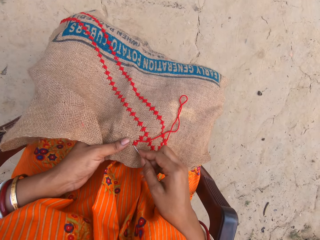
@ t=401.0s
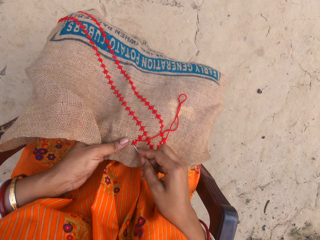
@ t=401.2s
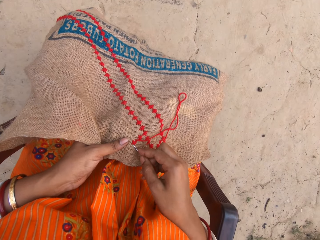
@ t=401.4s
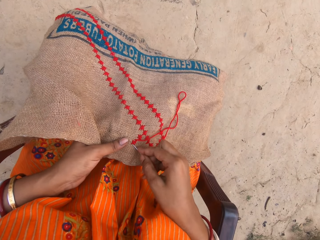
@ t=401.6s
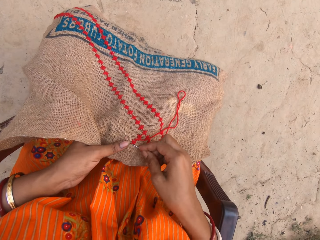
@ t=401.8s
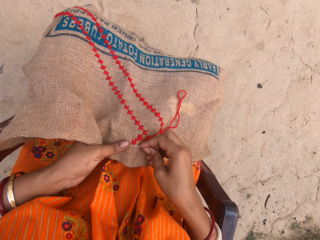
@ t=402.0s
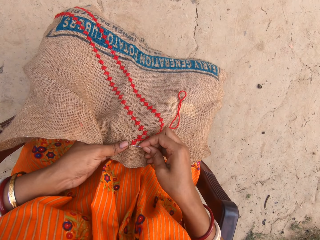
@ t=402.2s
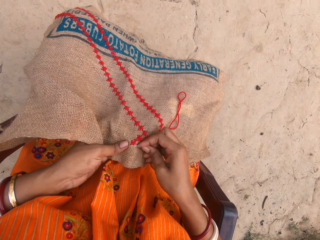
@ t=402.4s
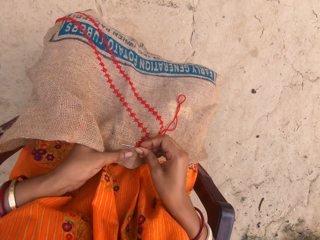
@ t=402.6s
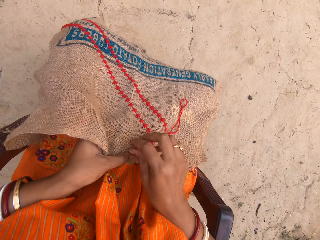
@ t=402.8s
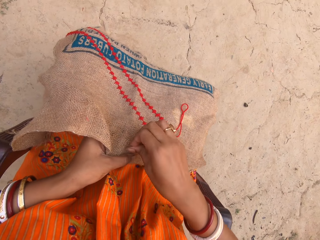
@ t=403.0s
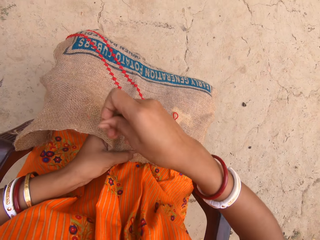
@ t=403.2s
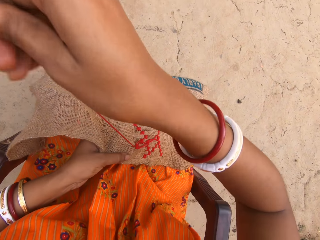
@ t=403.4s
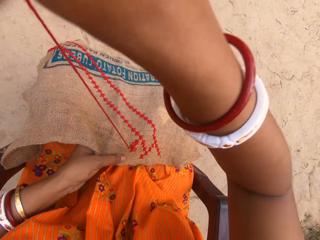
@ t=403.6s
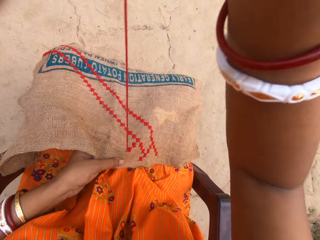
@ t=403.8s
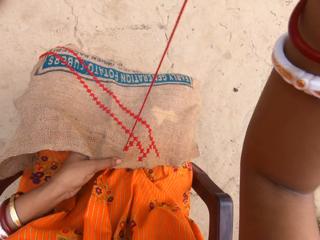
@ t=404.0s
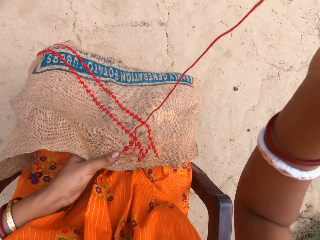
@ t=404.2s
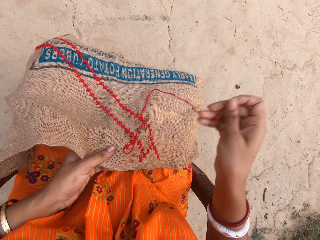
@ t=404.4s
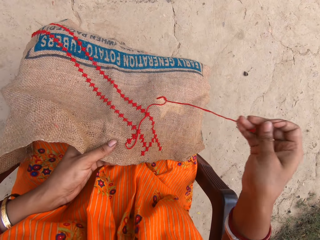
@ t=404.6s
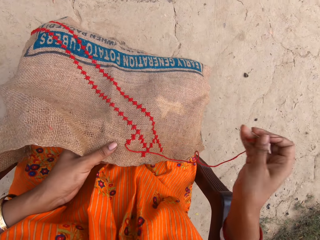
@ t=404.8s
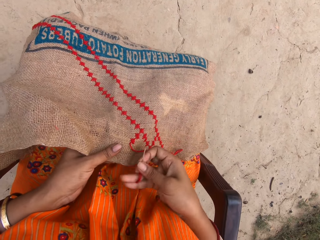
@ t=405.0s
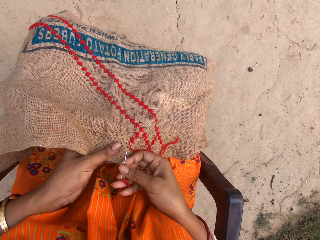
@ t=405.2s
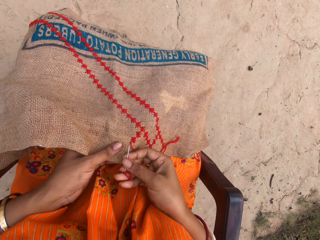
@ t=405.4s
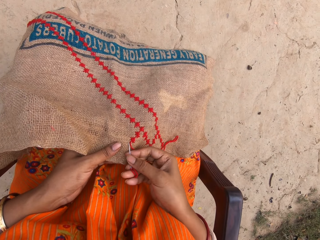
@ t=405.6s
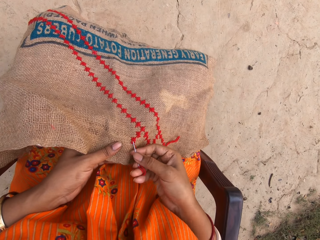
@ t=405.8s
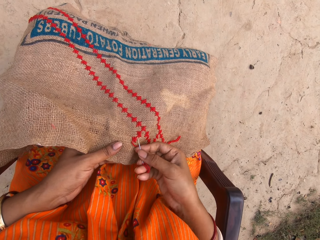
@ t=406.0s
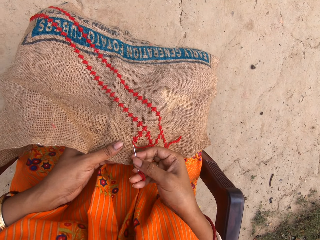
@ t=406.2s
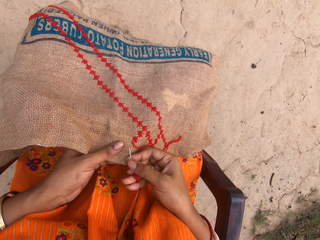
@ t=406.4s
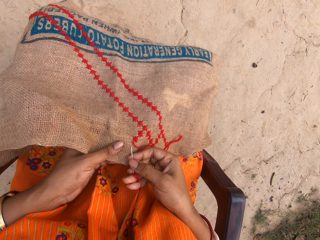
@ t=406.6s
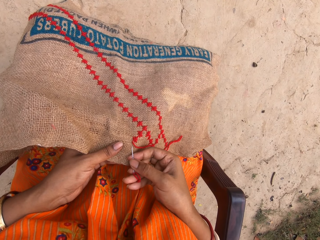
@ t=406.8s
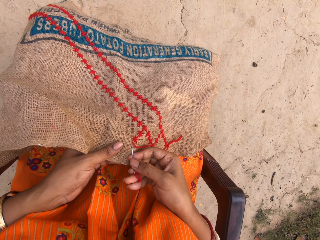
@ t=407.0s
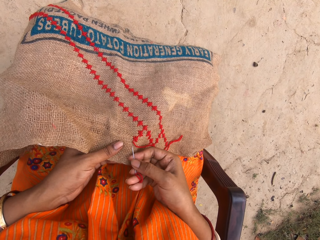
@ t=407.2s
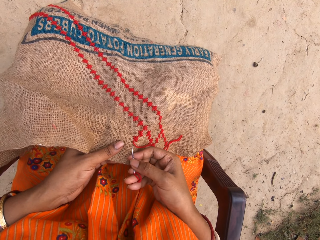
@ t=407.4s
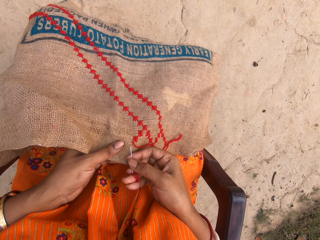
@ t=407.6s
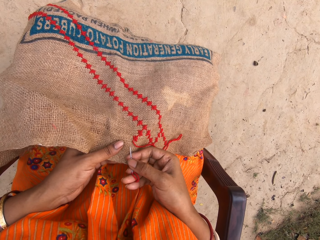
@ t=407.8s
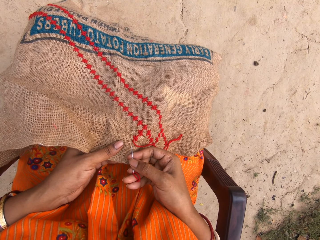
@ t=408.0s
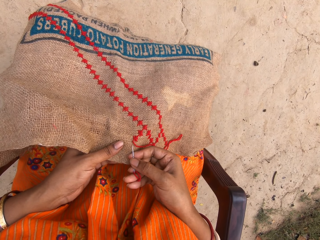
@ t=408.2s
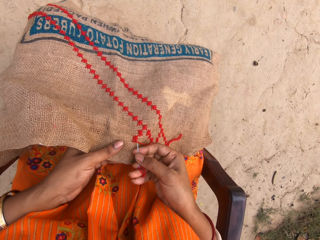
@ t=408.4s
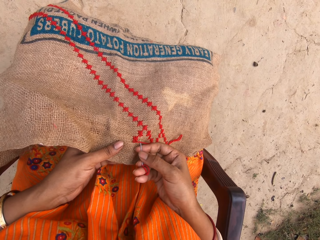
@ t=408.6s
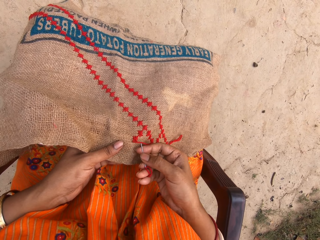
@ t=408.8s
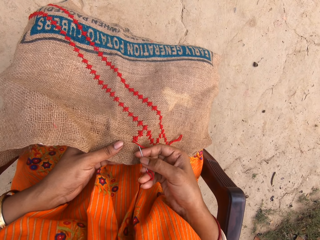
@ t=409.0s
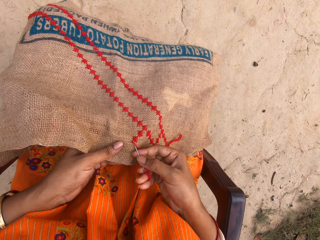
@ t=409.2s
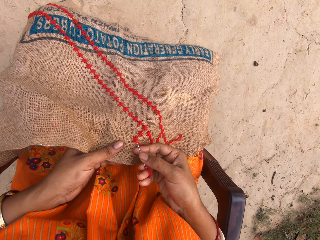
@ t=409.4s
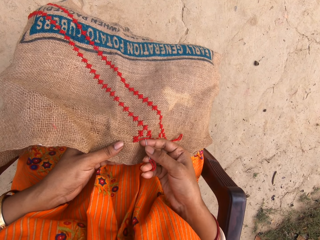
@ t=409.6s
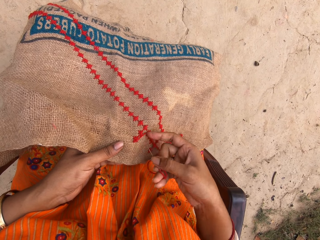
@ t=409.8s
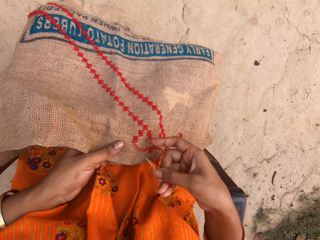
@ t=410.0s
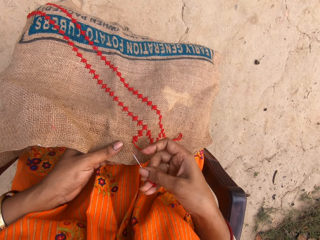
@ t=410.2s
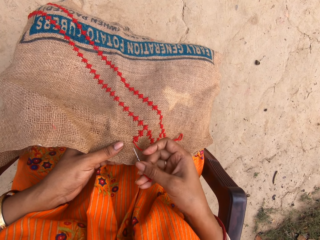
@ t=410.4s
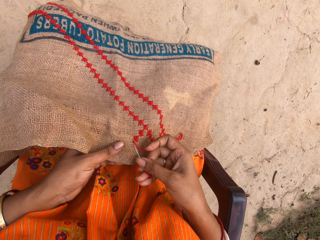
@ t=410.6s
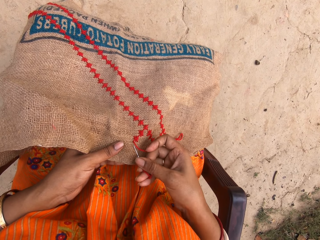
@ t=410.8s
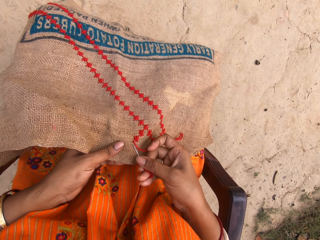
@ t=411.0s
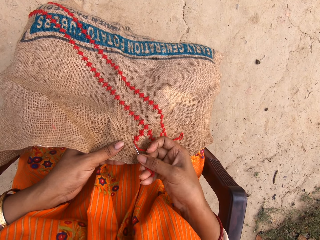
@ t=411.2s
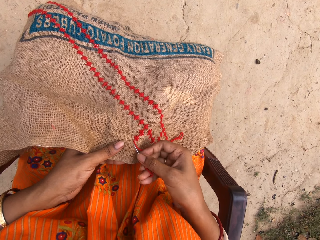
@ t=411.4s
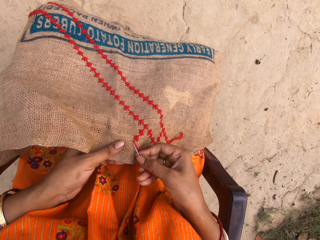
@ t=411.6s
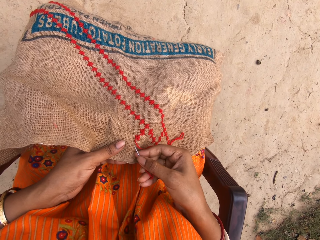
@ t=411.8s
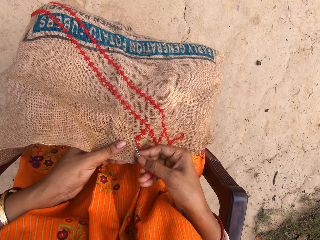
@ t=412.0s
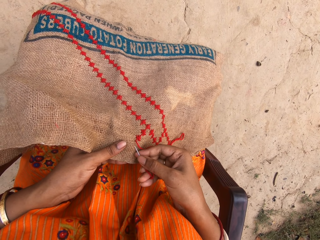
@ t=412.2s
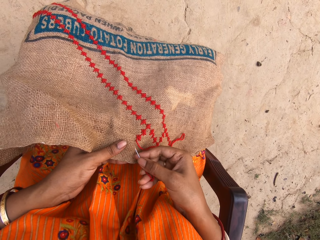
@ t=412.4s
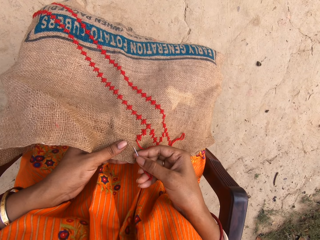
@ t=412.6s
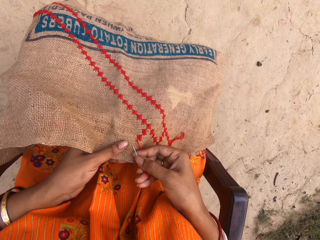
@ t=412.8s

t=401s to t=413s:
The camera wearer puts the needle on the fabric. She raises her hand. She puts the needle on the fabric. She adjusts the cotton thread on the sack with her right hand.

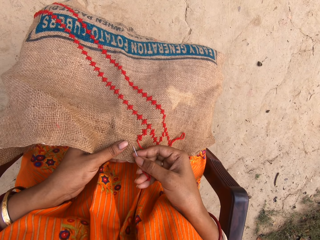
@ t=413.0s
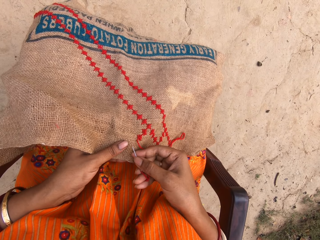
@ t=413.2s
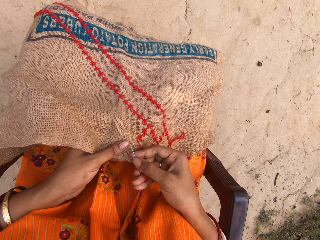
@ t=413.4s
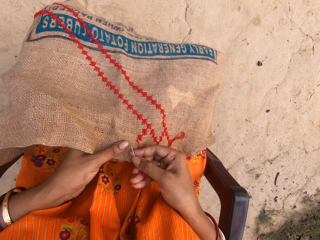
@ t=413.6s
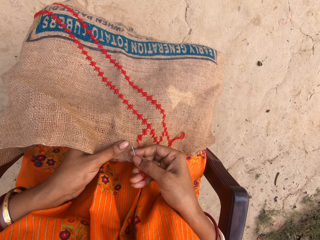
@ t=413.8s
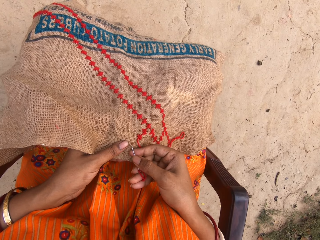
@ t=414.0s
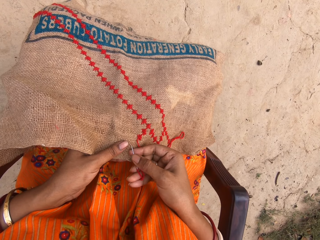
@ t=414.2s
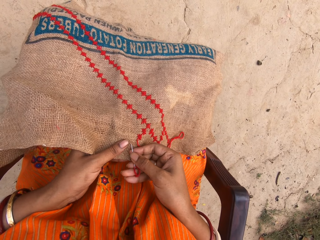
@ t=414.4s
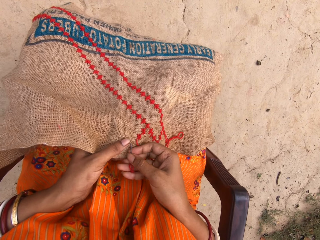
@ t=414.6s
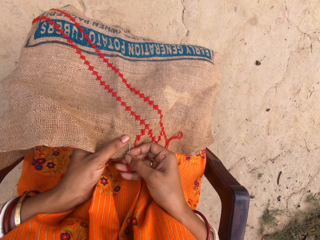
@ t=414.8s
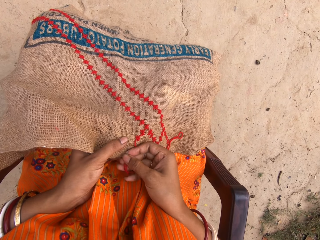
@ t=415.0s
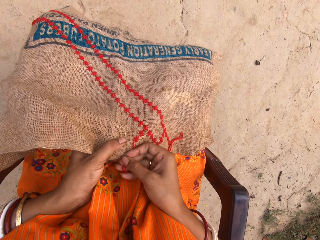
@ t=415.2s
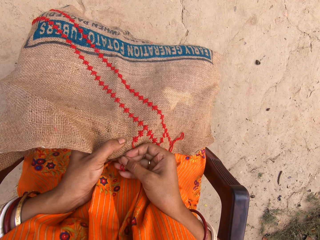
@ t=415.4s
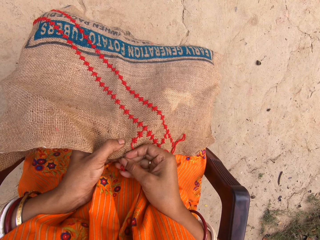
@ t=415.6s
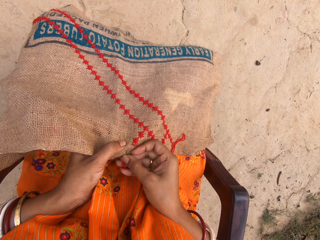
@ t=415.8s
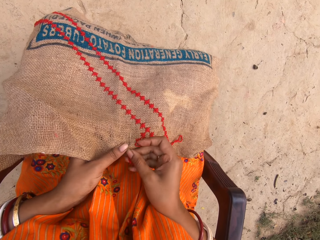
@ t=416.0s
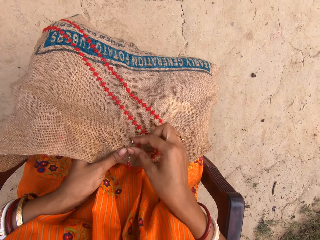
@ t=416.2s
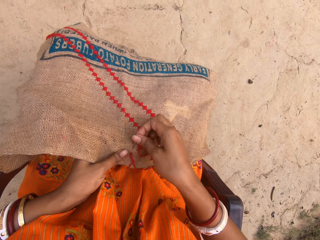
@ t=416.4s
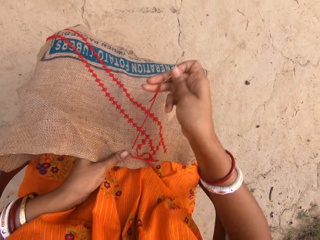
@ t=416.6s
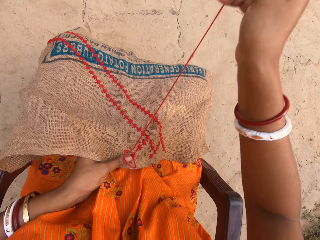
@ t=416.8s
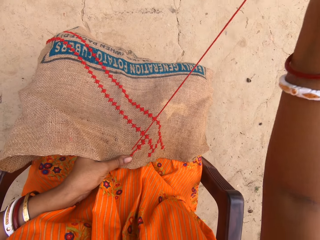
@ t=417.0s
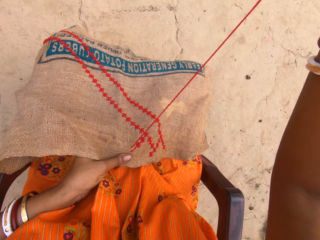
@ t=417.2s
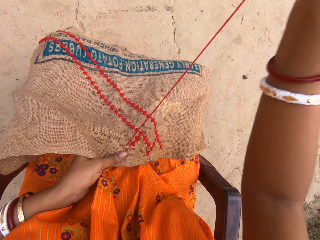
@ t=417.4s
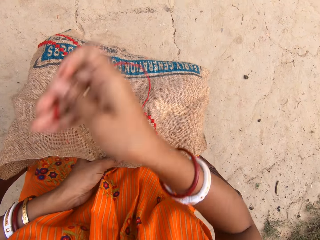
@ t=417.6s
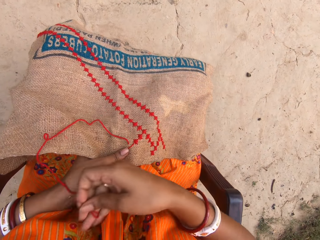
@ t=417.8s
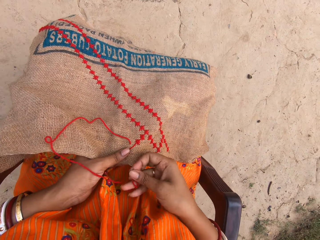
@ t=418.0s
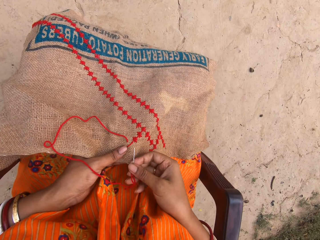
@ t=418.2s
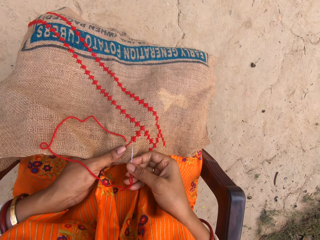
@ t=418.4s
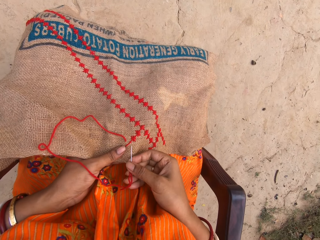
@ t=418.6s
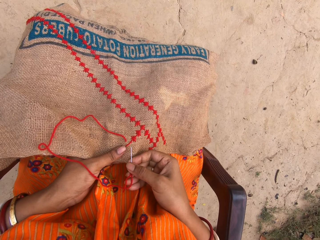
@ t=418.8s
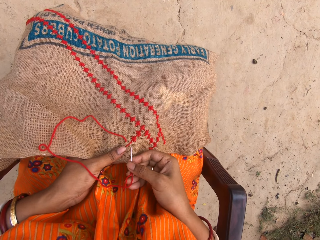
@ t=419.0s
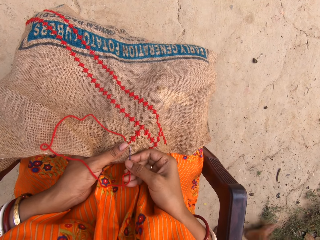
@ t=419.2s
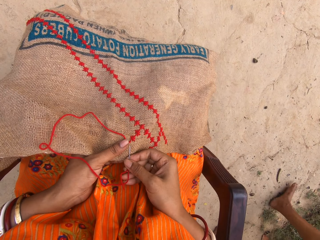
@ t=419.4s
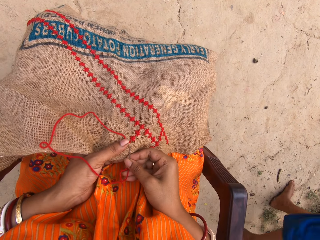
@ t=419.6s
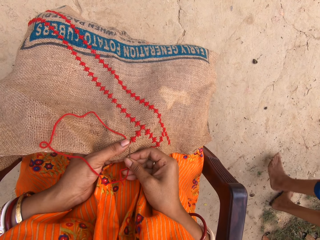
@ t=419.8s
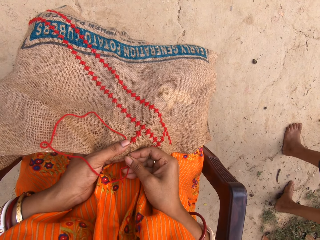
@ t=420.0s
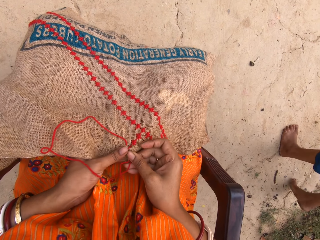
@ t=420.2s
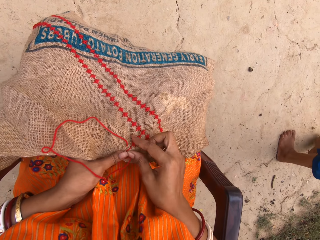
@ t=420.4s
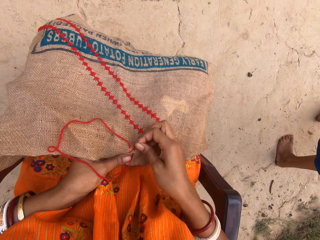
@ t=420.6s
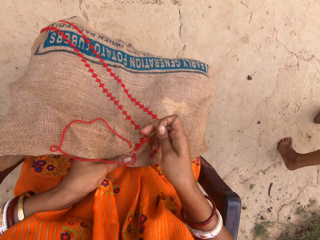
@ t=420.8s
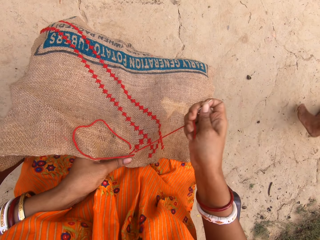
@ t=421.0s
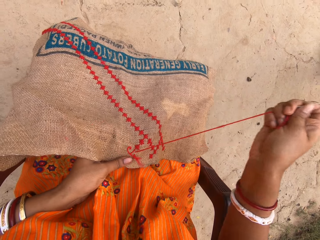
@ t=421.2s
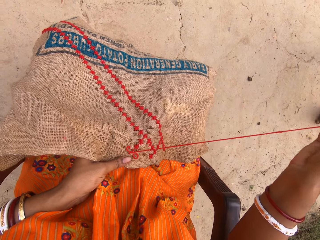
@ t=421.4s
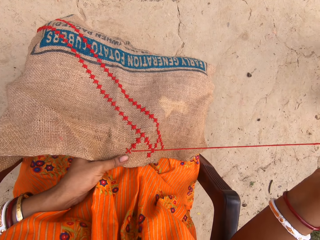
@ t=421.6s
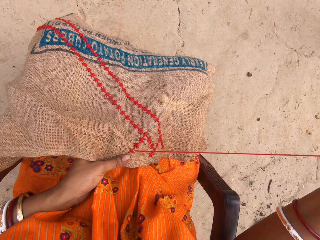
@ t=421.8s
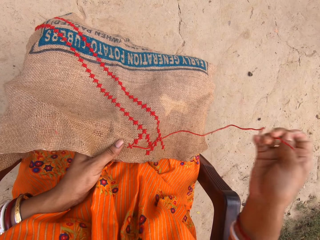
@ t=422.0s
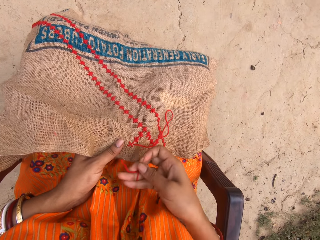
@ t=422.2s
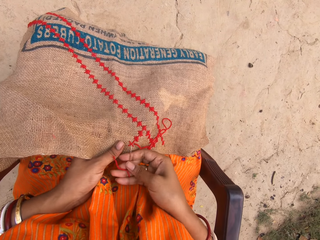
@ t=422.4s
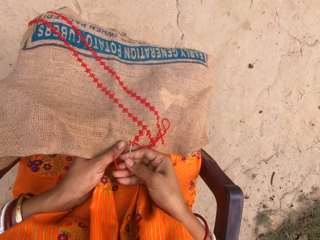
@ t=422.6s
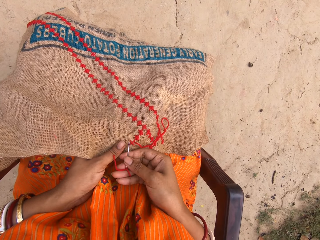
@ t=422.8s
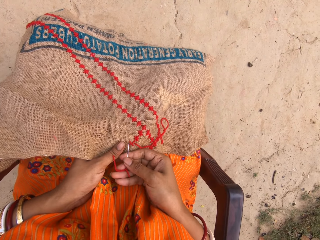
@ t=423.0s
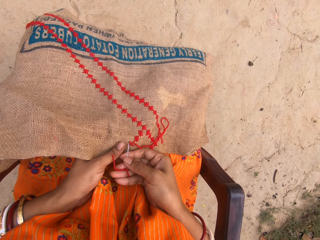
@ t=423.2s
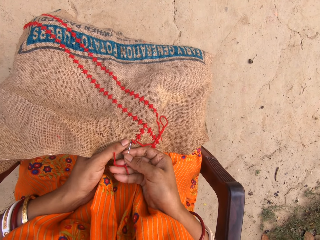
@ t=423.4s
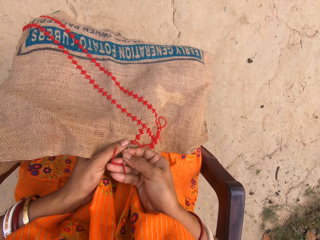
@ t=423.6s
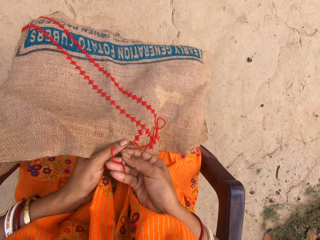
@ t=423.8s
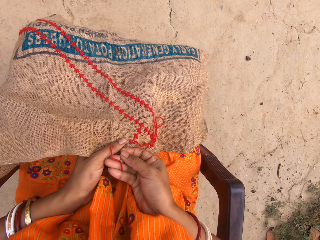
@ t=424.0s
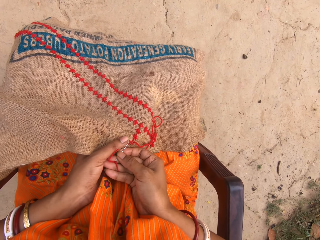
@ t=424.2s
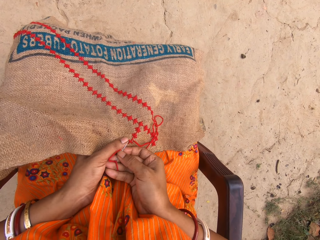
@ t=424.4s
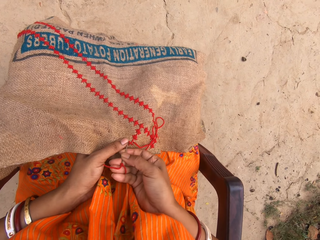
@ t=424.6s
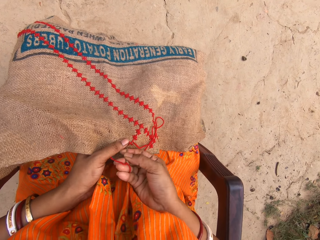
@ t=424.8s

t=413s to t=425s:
The camera wearer stitches the embroidery on the sack with the needle and cotton thread in her right hand. She raises her hand. She puts the needle on the fabric. A man walks past the camera wearer. The camera wearer raises her hand.
